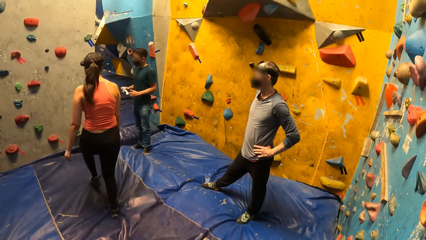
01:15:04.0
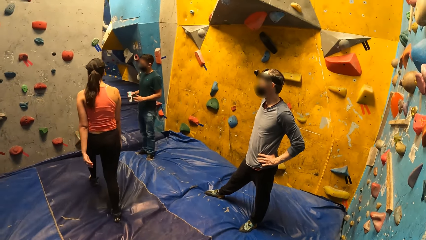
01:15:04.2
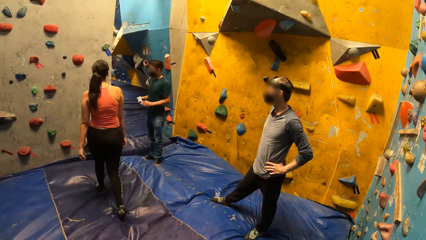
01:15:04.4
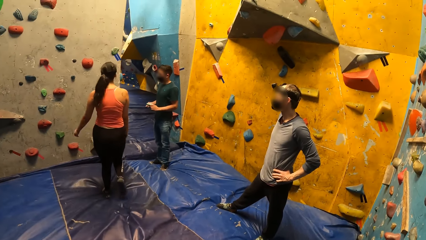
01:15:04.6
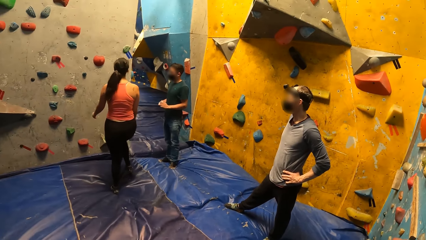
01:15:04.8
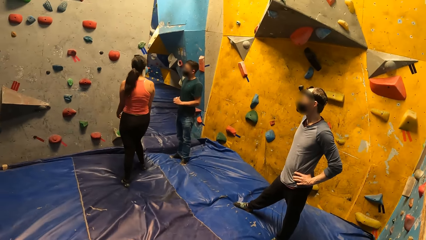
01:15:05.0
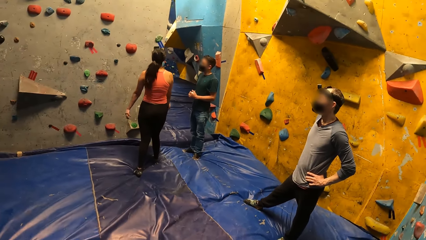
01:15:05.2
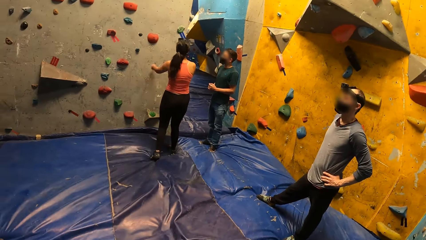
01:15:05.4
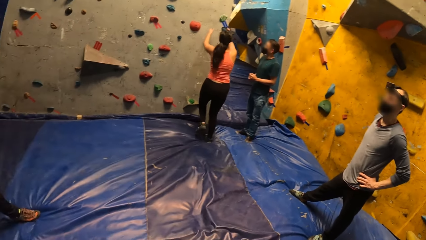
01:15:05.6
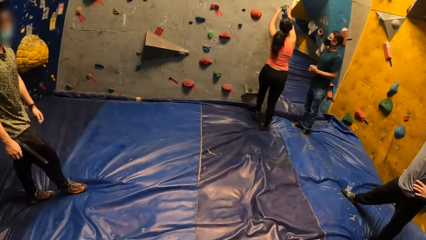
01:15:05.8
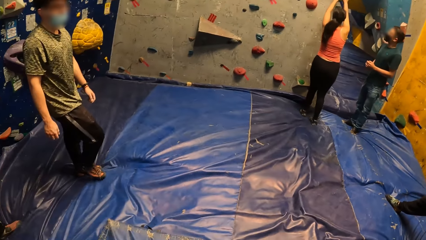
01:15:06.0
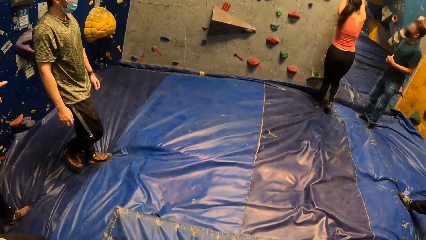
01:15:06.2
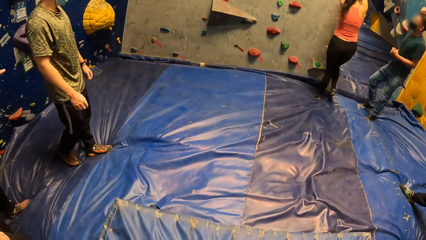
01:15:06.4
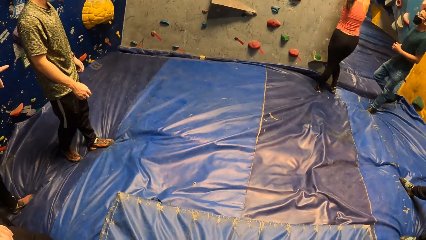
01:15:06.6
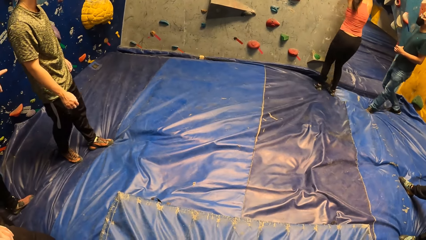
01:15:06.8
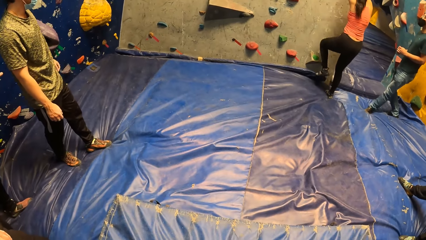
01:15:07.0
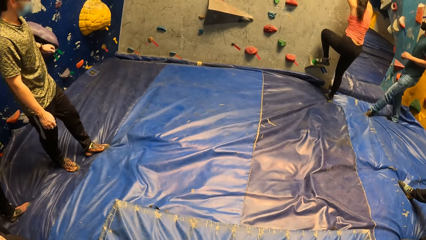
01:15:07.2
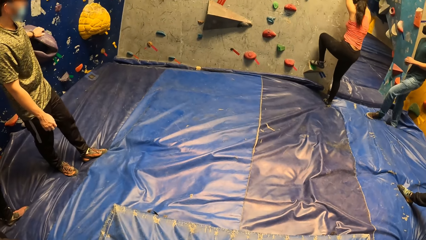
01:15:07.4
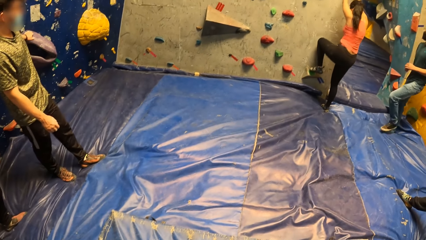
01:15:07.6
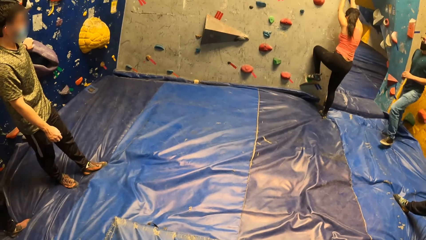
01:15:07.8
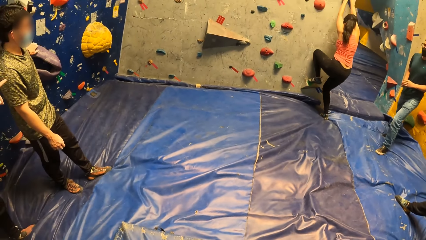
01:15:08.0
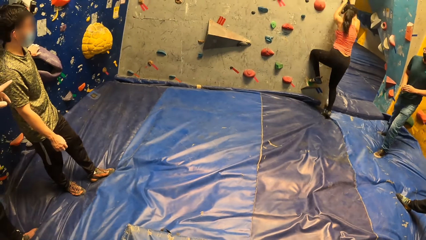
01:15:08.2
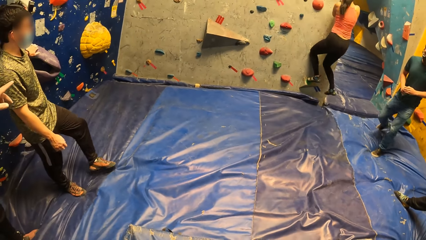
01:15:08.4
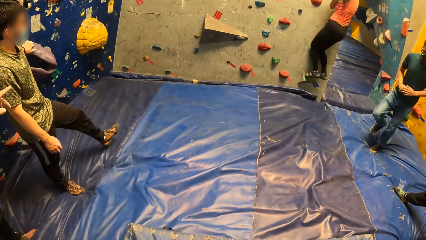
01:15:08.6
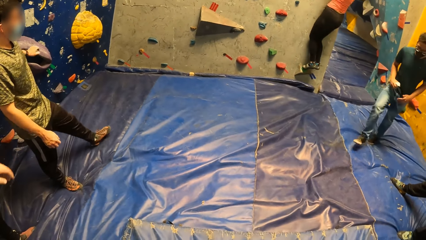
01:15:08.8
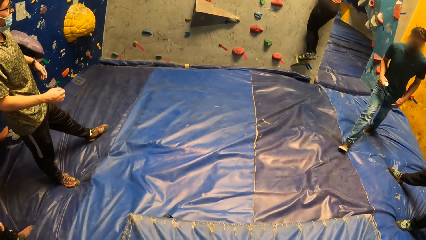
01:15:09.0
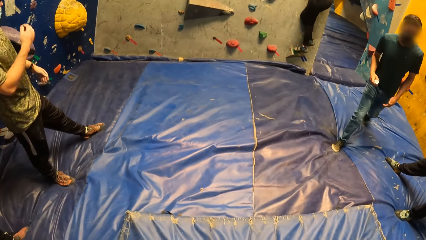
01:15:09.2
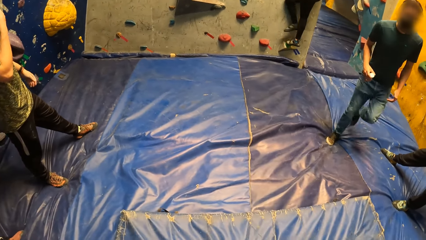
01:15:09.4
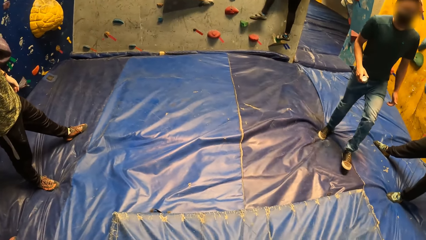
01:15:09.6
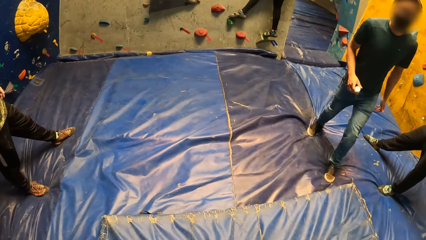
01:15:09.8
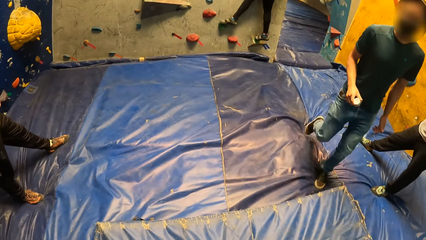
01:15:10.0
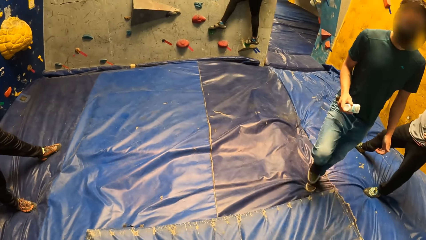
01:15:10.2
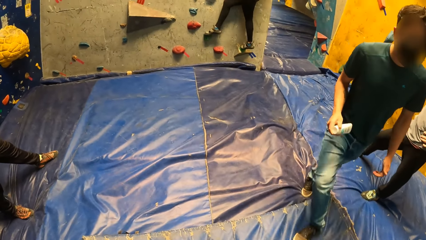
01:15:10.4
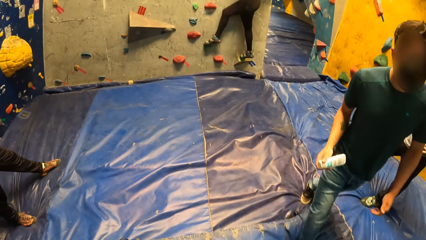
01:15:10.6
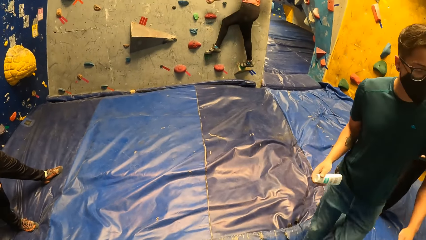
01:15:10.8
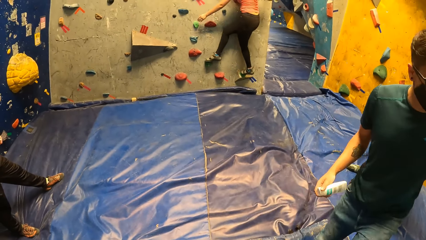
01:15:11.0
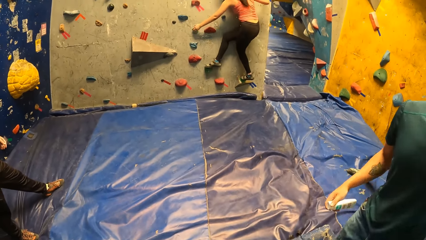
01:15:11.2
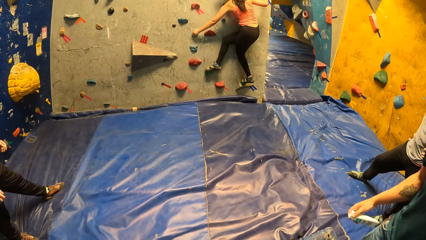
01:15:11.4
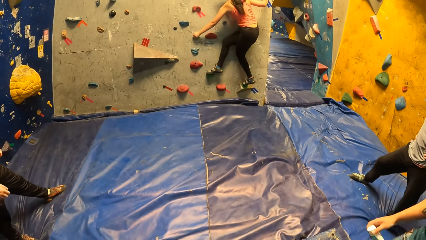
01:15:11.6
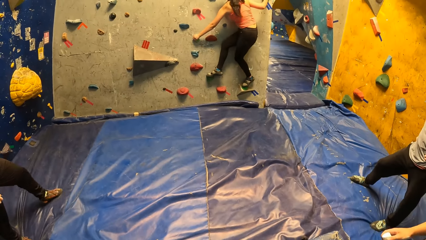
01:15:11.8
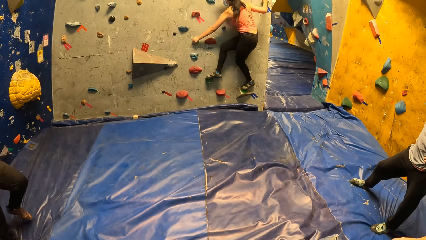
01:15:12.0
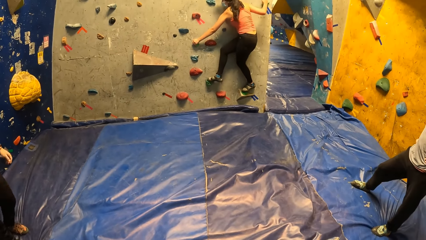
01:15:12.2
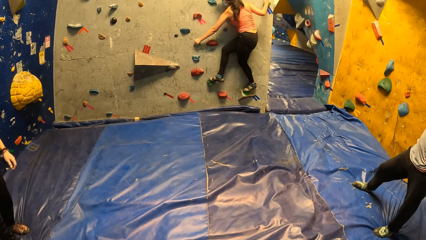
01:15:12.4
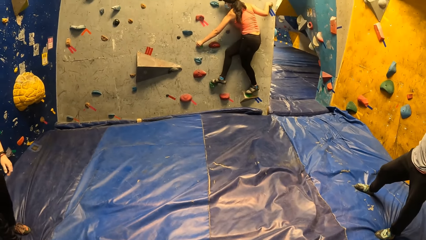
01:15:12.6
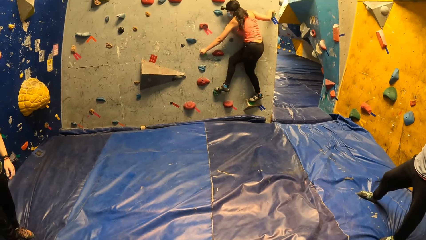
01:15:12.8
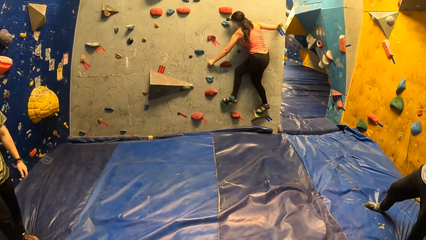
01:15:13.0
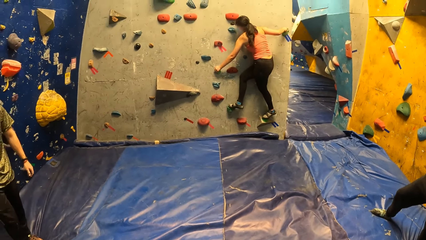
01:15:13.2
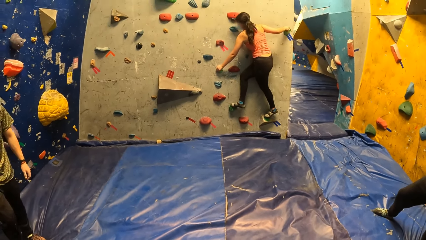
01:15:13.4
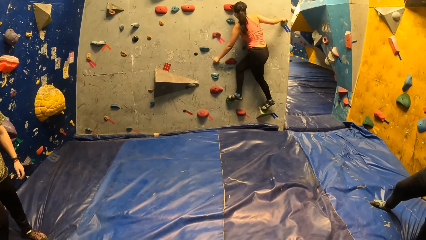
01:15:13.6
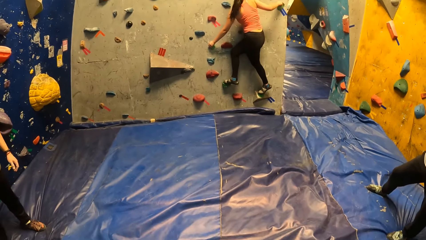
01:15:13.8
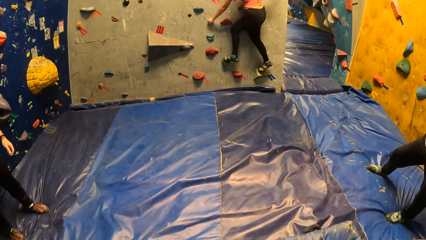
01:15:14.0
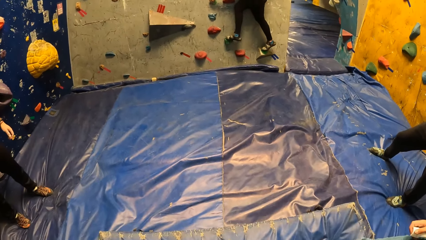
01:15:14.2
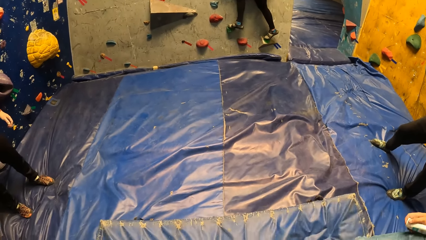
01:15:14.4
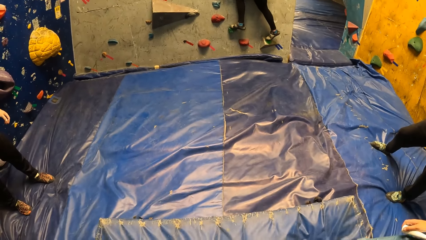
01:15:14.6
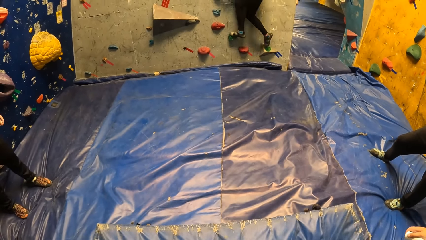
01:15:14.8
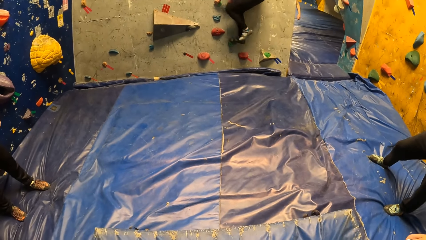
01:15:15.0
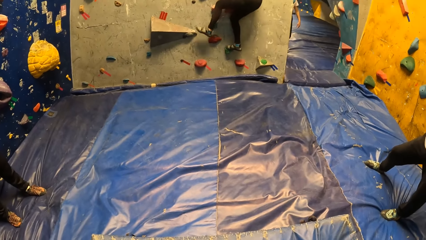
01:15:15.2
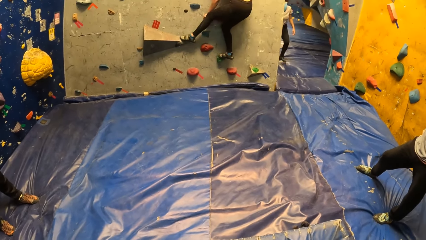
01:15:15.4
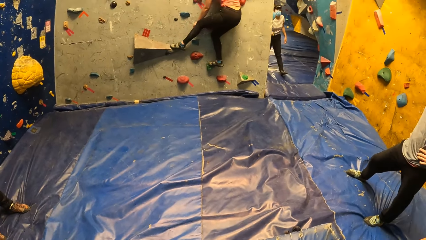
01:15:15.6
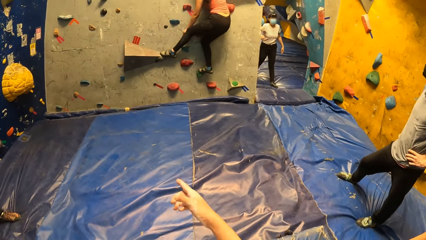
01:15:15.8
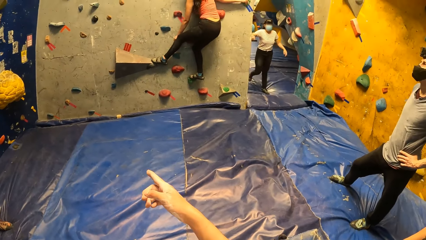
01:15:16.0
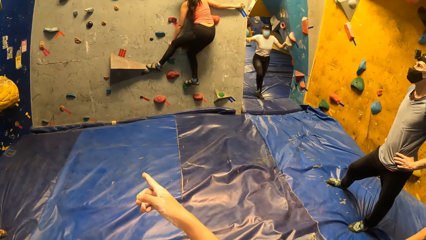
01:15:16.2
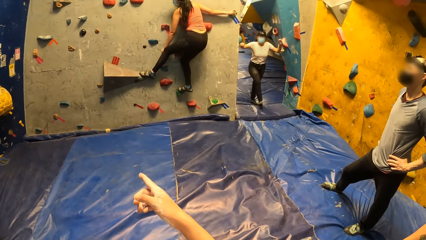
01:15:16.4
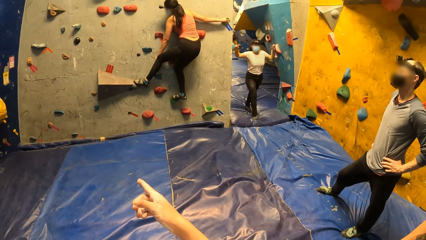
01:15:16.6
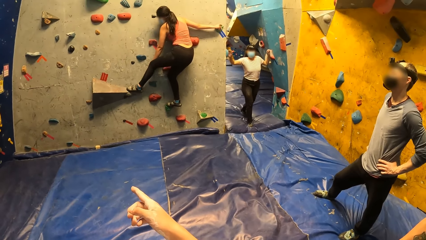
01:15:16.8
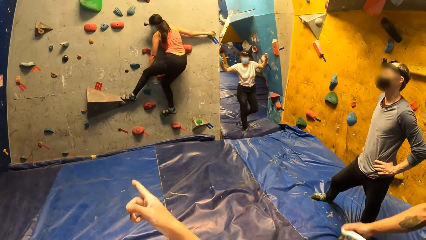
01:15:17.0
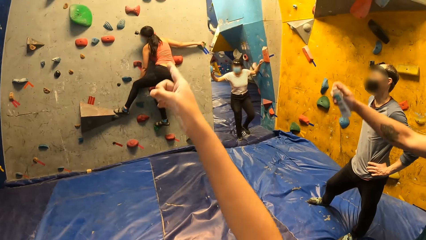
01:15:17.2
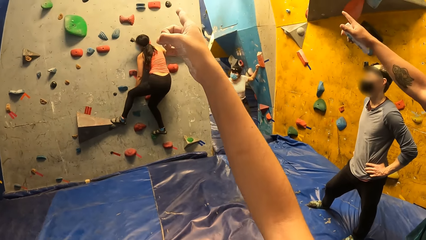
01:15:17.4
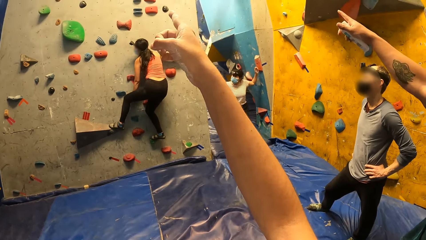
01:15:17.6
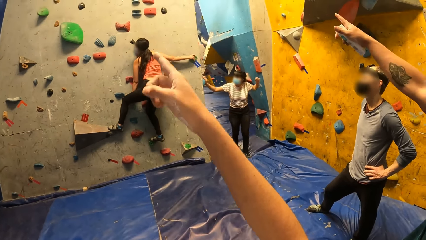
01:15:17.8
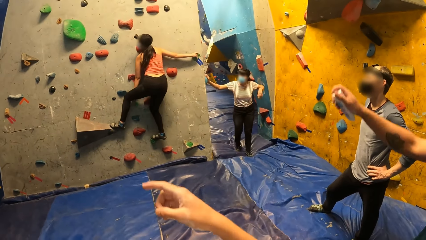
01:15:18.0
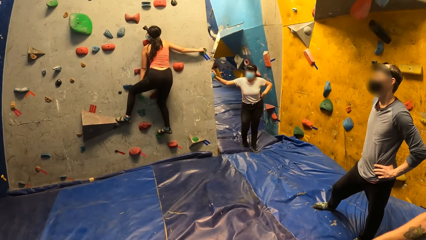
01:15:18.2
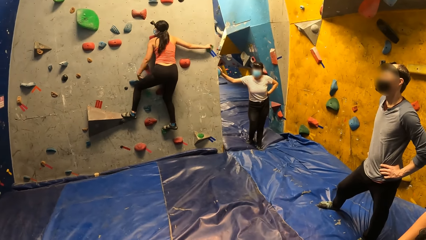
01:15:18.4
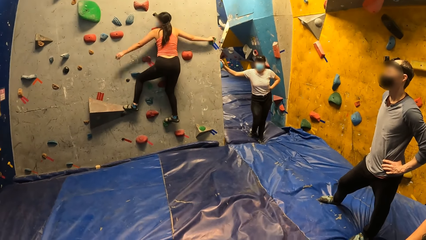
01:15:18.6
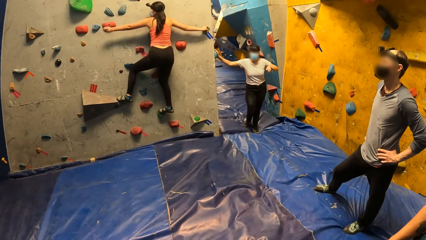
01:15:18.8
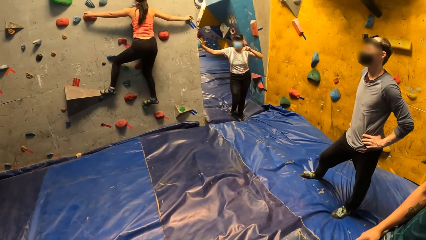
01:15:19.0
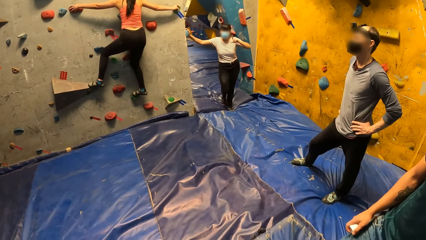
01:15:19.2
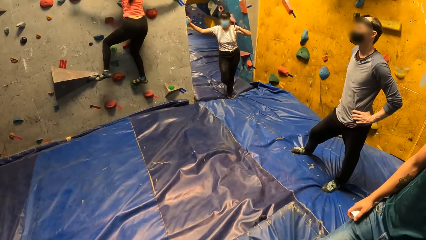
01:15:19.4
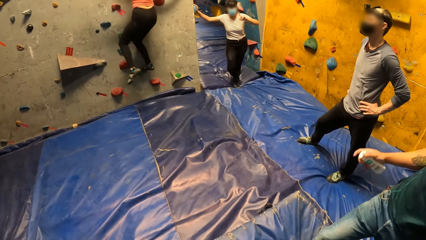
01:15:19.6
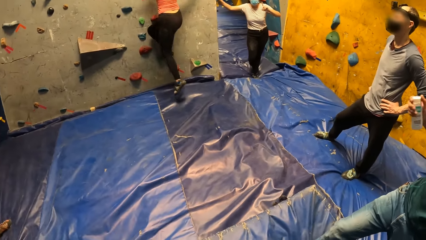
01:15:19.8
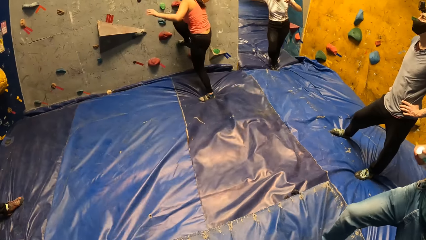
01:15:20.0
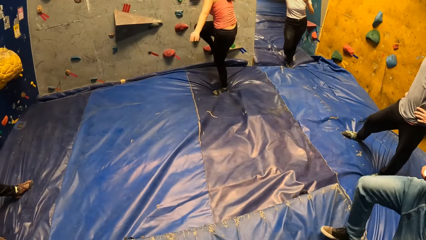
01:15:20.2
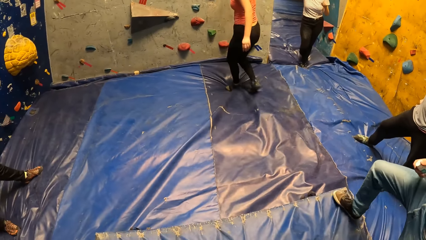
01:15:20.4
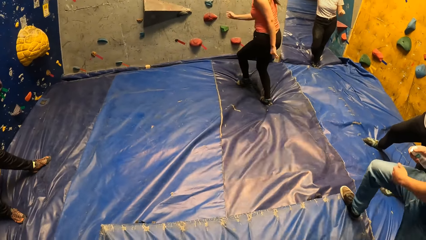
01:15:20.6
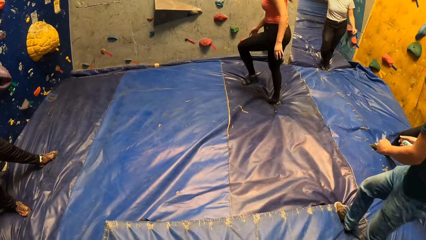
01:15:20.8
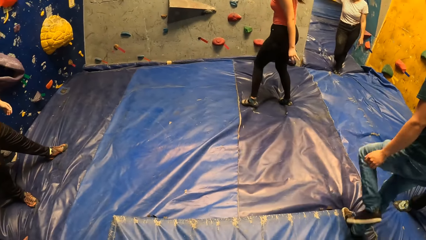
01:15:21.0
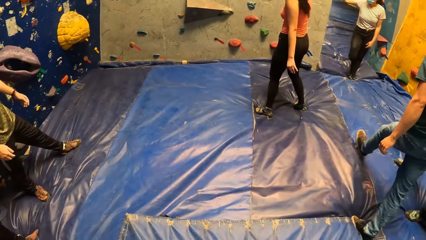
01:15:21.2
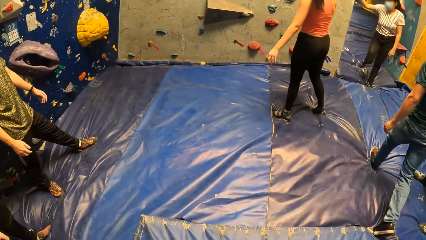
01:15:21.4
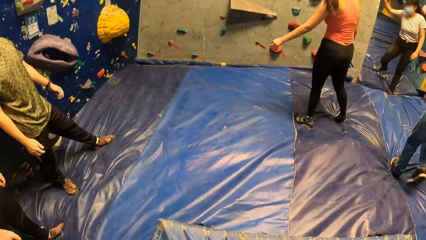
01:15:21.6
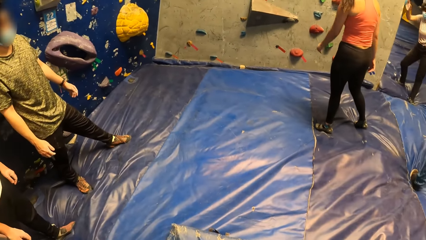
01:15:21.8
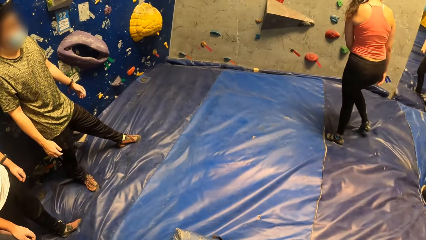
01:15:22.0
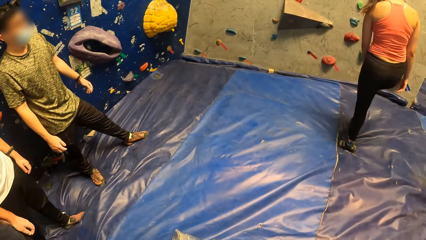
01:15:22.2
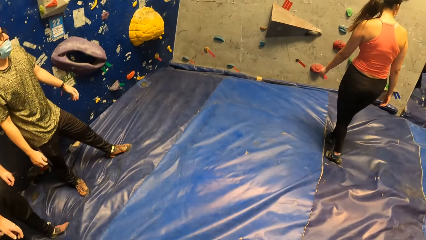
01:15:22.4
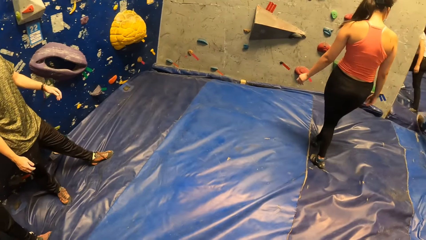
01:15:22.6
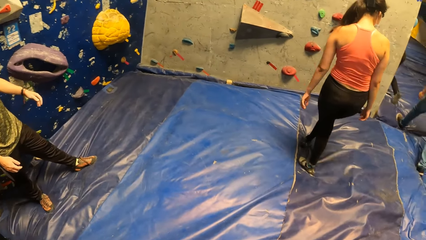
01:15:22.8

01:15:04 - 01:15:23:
The woman holds the rock on the rock wall with both hands. She climbs the rock wall with both hands. The camera wearer looks at the woman. He looks at the woman and points at the rock wall with his right hand to the woman. Another woman places her right hand on a rock on the rock wall. A man points at the rock wall with his right hand. The first woman falls from the rock wall. The first woman gets off the wall. The camera wearer looks at the first woman.
